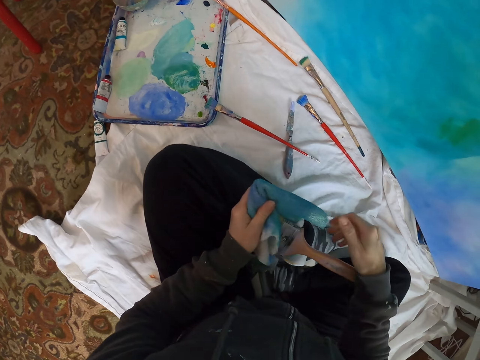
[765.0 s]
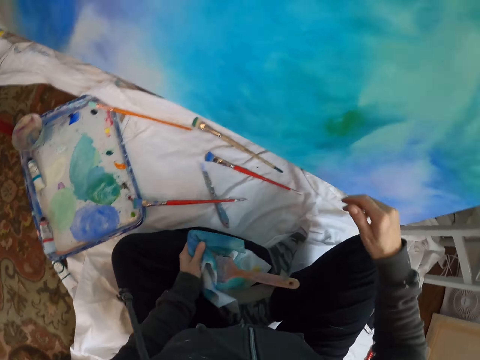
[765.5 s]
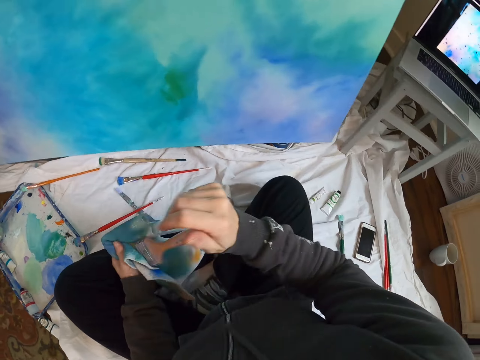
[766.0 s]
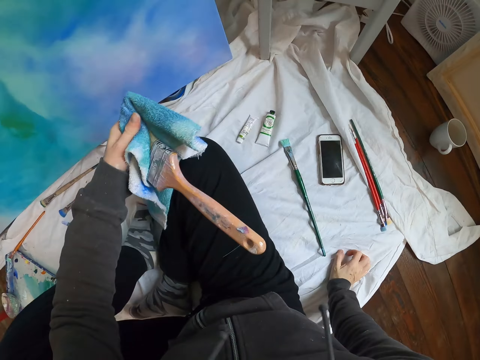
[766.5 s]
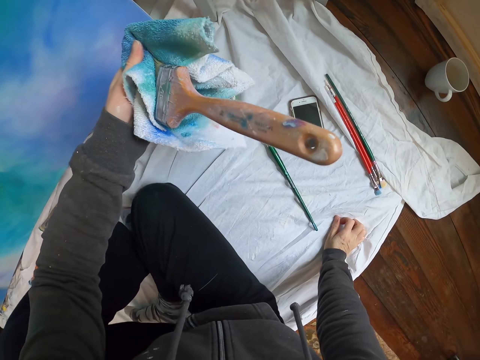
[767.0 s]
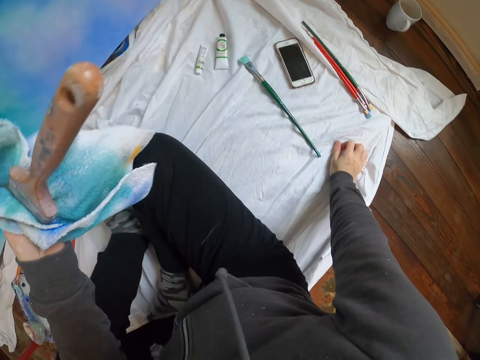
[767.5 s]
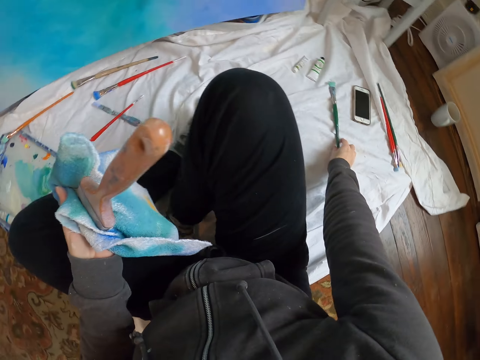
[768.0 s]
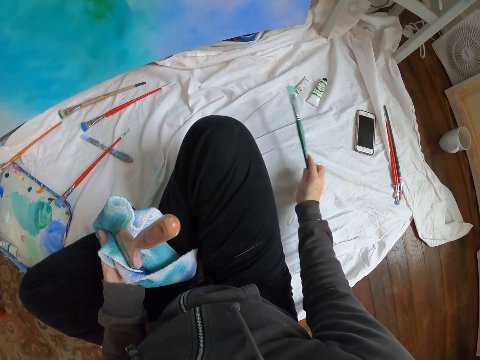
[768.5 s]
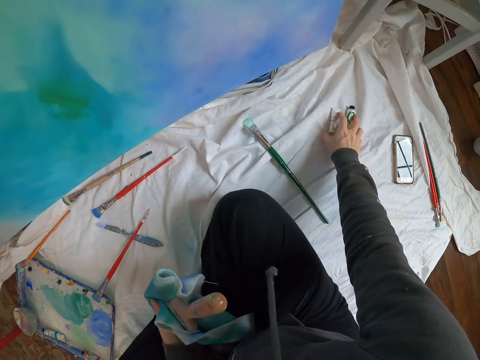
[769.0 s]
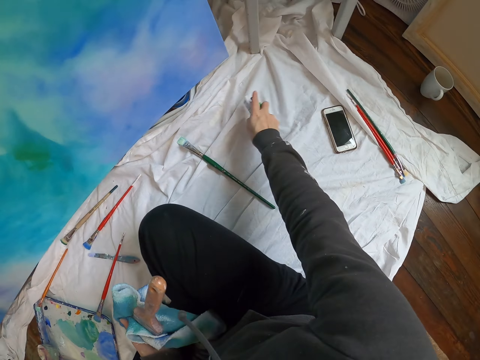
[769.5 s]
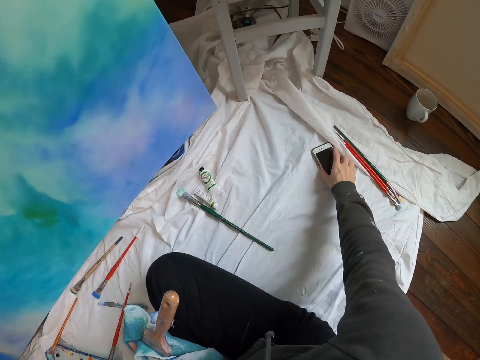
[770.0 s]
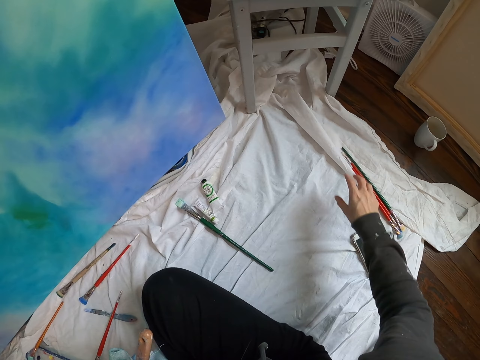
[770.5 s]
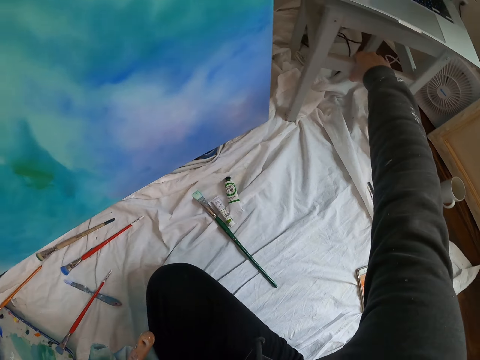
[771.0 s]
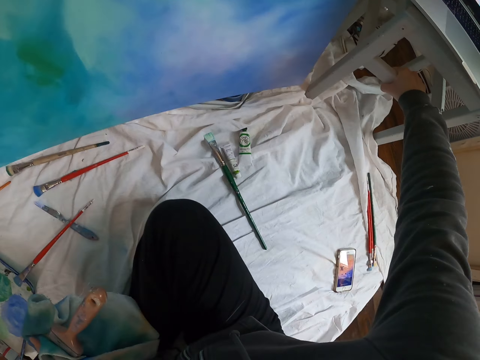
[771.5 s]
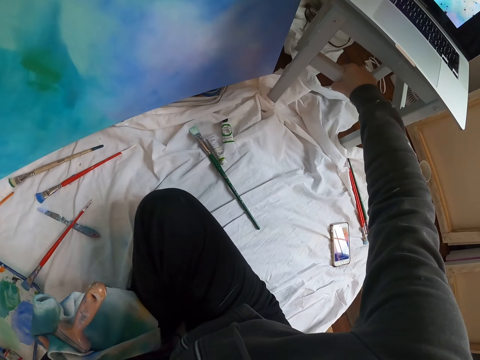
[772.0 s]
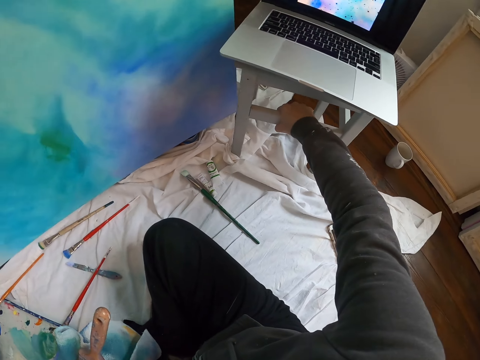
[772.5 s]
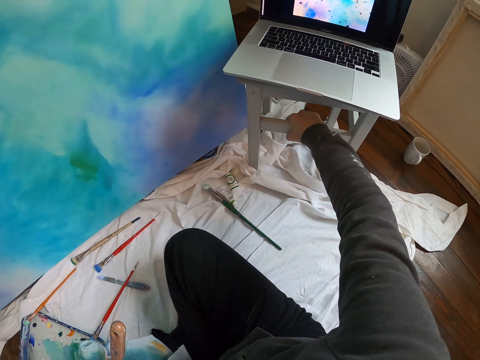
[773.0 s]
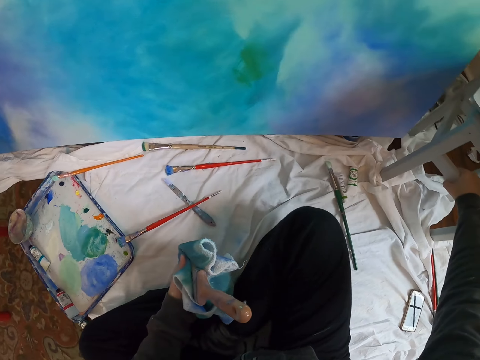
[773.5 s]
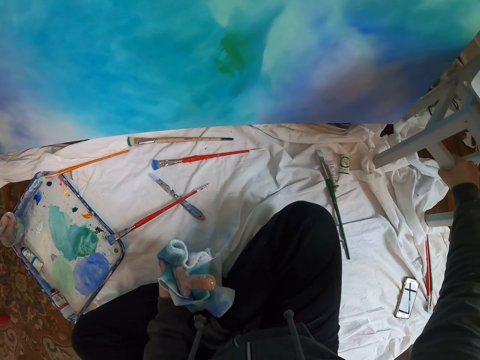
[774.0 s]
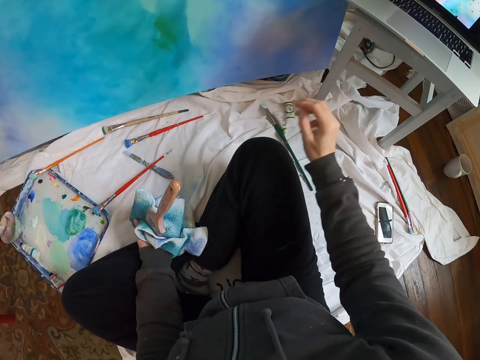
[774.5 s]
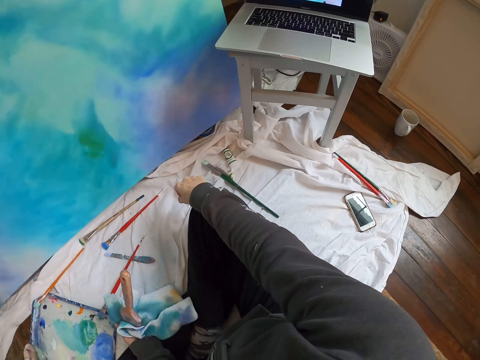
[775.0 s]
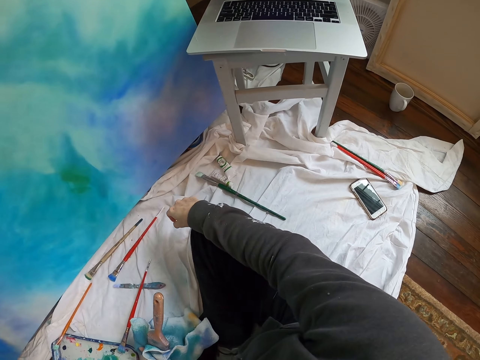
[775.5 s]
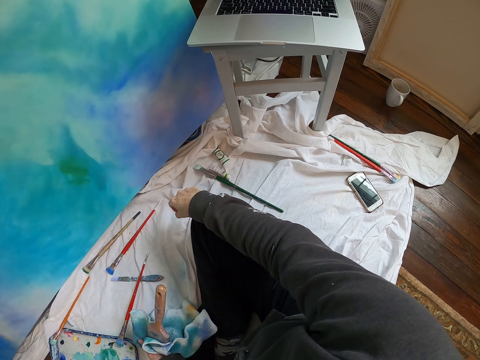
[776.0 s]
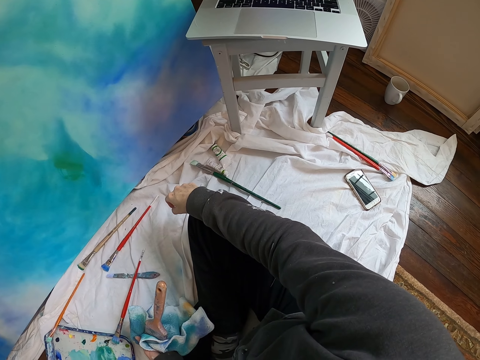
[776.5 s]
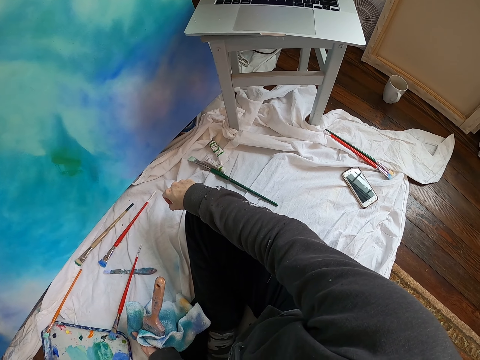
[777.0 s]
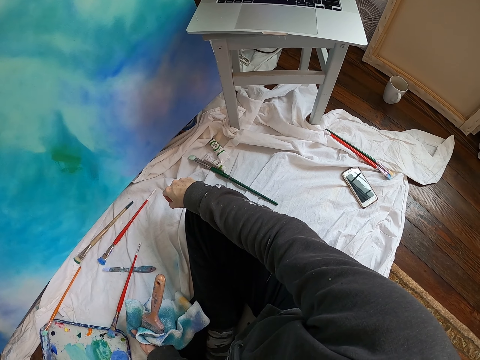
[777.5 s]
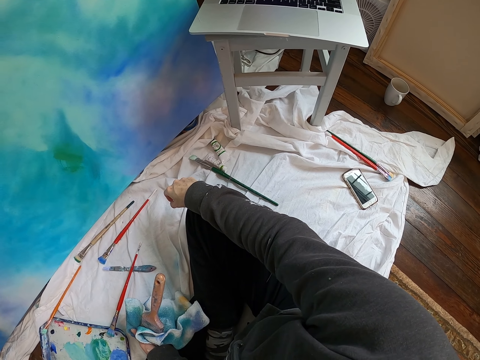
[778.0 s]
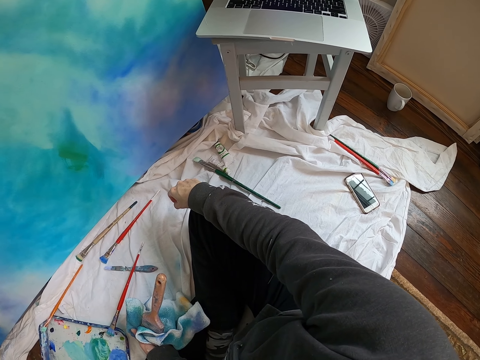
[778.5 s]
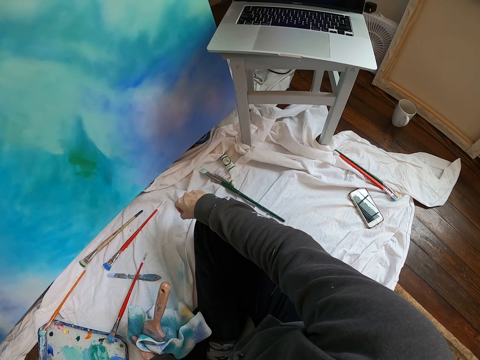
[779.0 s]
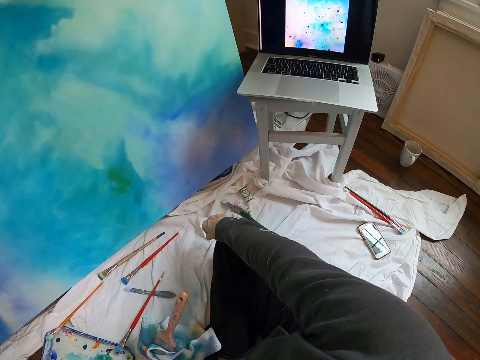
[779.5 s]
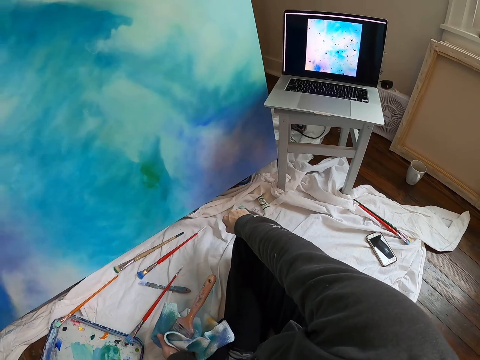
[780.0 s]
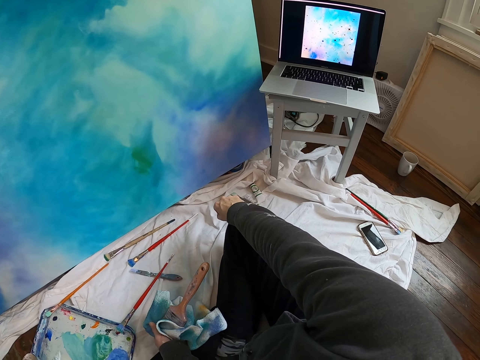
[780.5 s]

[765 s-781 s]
The camera wearer moves the right hand. They look around. They move the paint brush. They pick up the paint brush. They place the paint brush down. They move the right hand. They pull the phone. They lift the right hand. They pull a stool. They pull the table. They move the right hand. They look around.

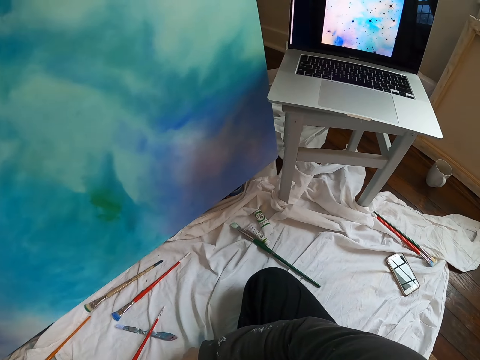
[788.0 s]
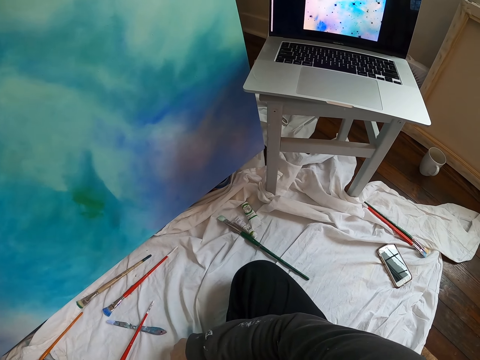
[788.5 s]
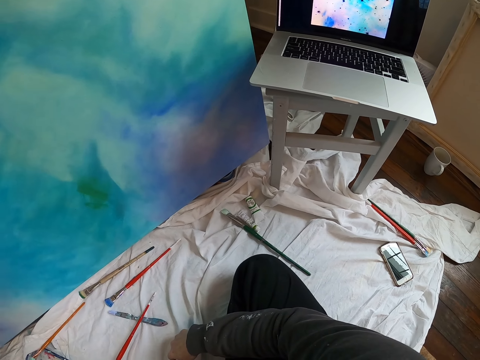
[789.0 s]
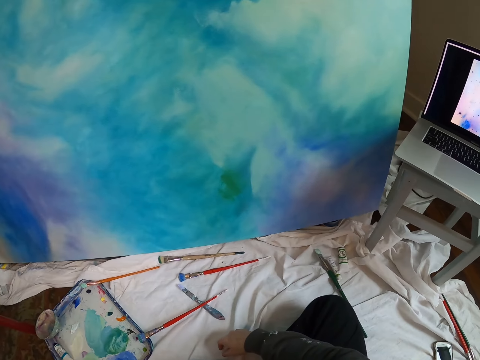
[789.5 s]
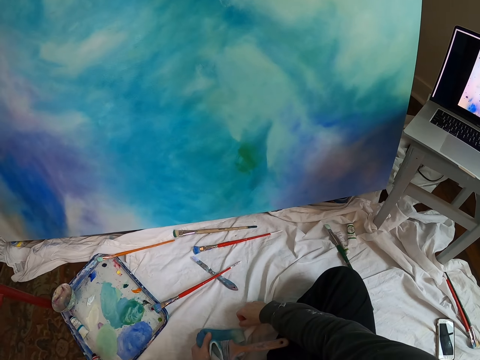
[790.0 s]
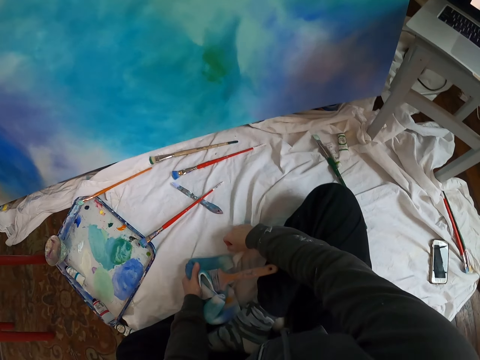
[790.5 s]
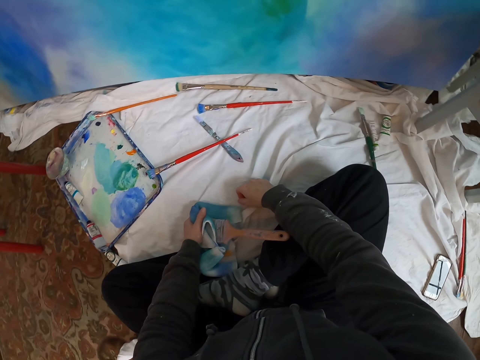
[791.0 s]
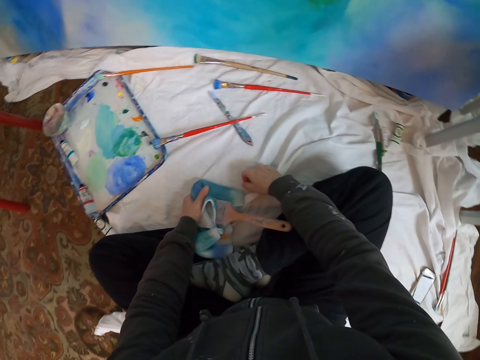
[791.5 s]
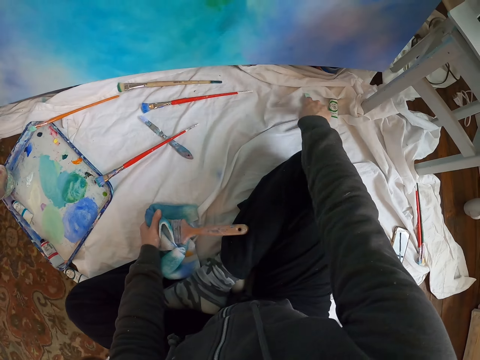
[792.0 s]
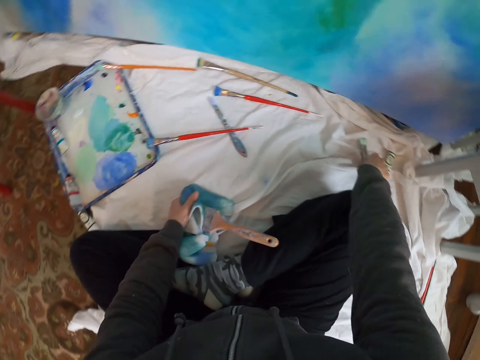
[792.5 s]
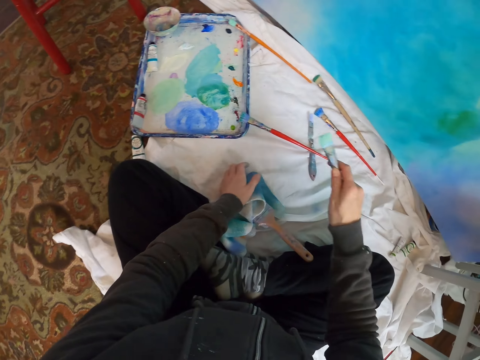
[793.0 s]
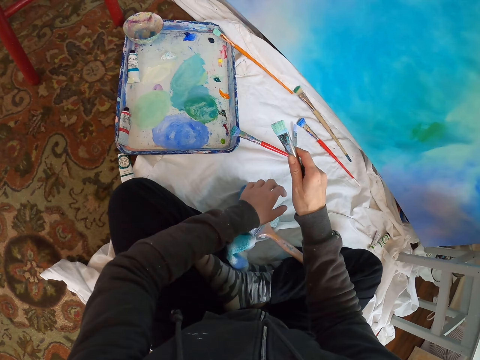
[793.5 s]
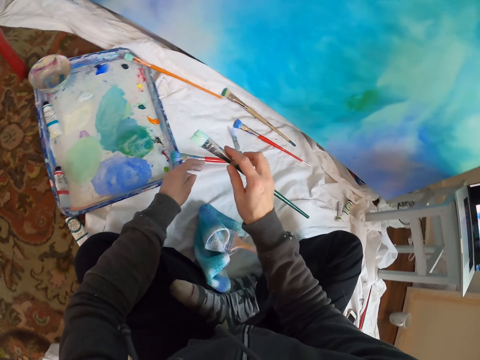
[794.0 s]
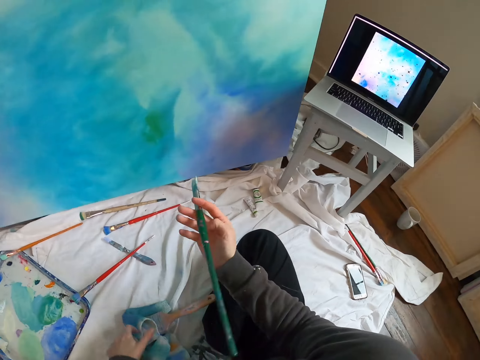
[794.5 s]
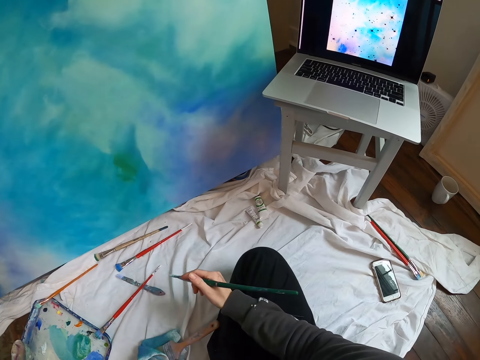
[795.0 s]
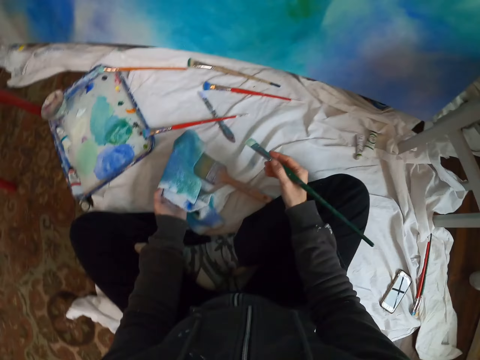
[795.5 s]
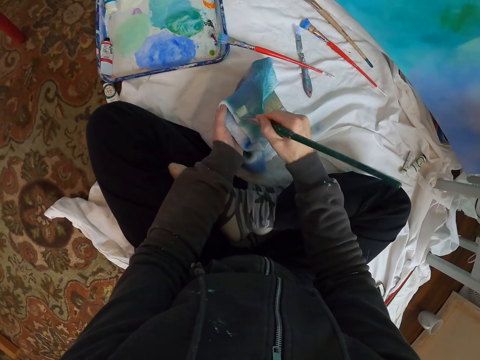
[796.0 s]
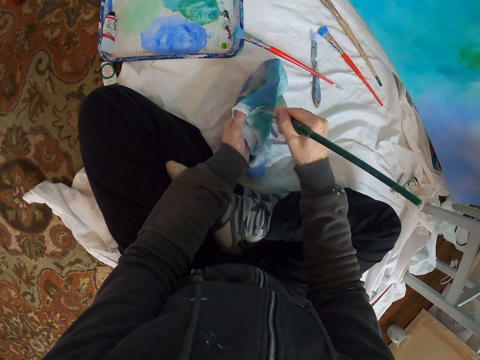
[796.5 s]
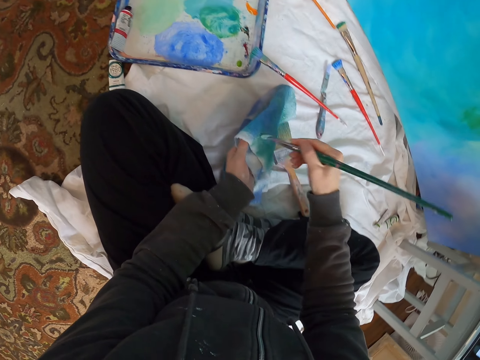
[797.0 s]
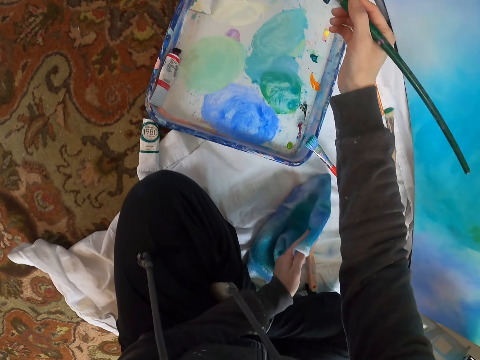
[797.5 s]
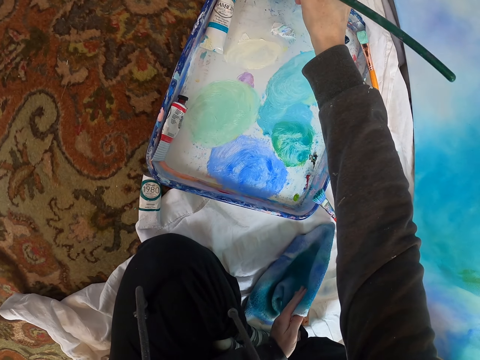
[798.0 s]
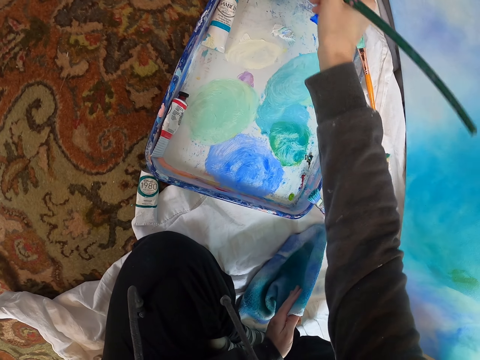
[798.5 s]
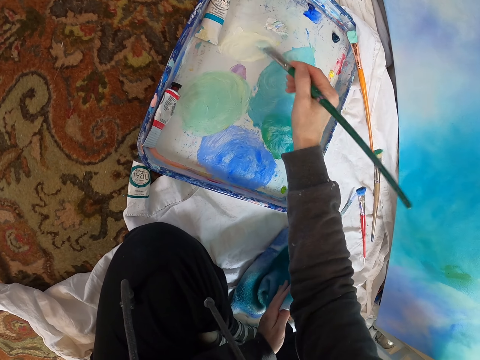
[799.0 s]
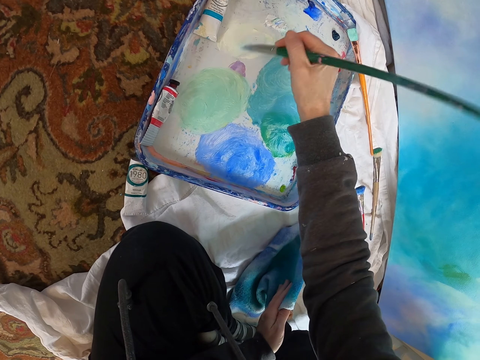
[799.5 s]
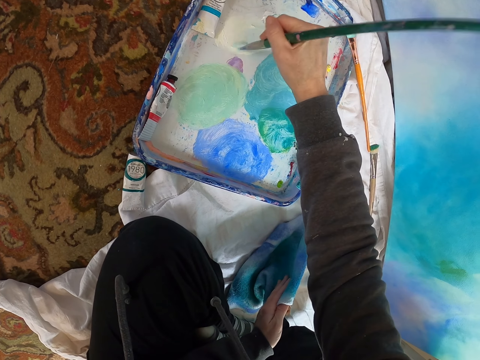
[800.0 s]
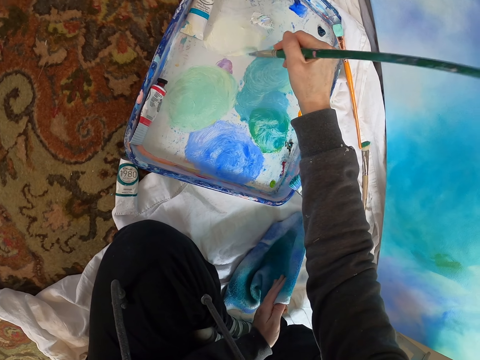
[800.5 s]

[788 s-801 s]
The camera wearer looks around. They move the right hand. They pick up the paint brush. They lift the paint brush. They look around. They look at the laptop. They rub the paint brush on the towel. They lift the paint brush. They rub the paint brush on the paint. They mix colors.
